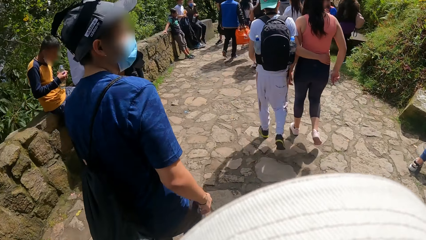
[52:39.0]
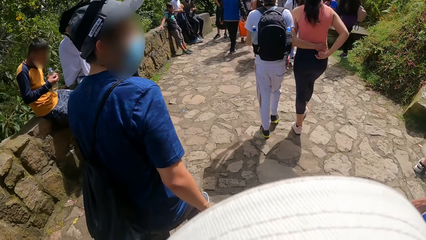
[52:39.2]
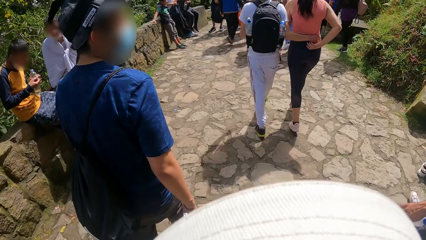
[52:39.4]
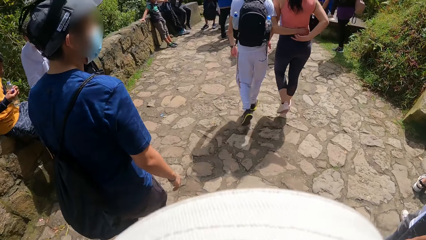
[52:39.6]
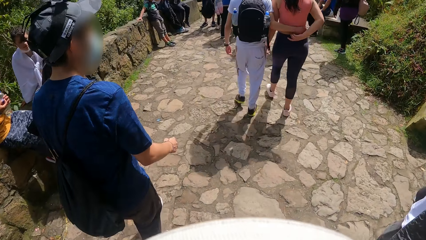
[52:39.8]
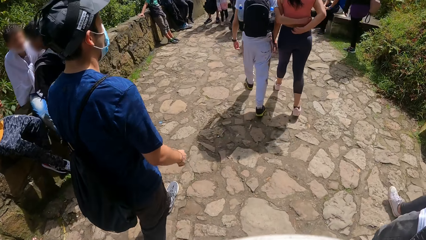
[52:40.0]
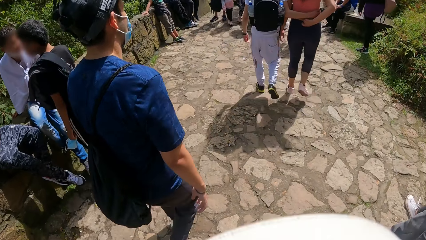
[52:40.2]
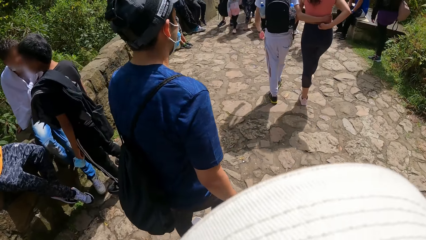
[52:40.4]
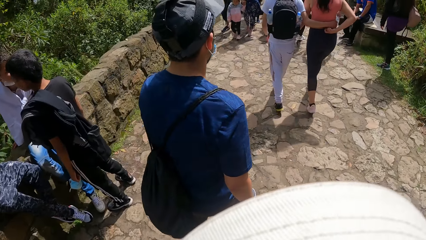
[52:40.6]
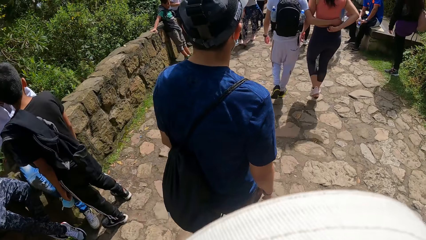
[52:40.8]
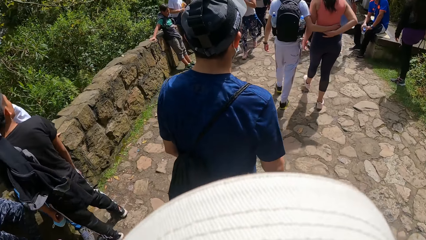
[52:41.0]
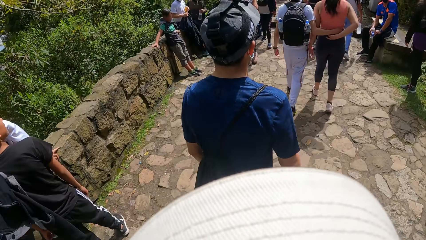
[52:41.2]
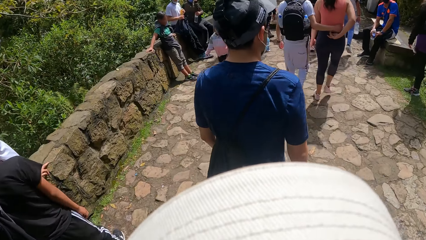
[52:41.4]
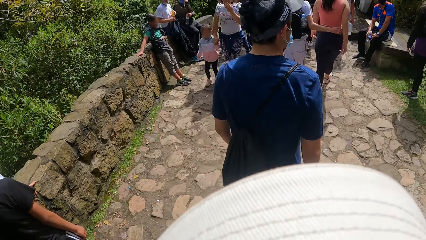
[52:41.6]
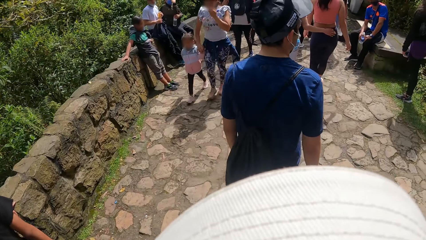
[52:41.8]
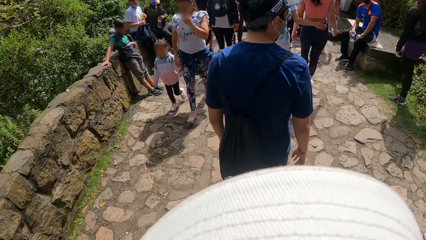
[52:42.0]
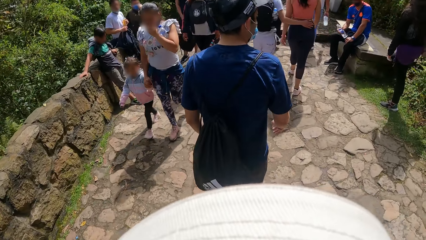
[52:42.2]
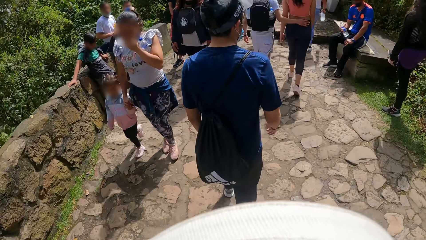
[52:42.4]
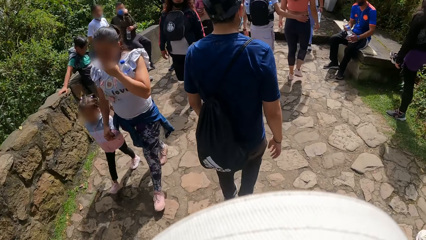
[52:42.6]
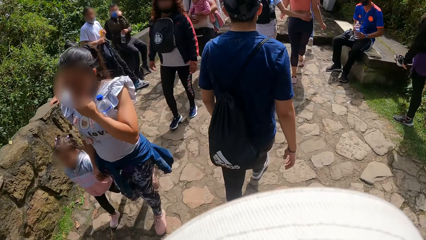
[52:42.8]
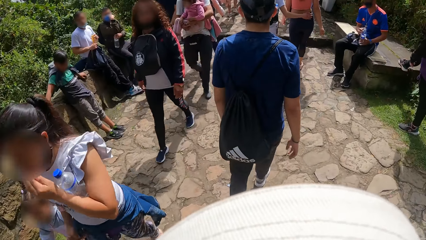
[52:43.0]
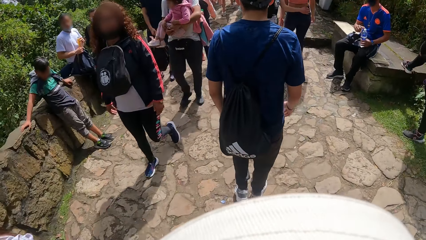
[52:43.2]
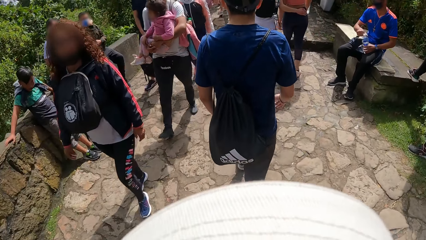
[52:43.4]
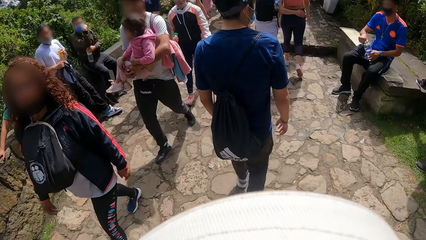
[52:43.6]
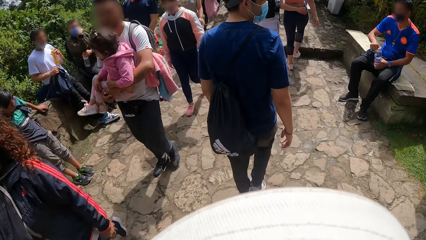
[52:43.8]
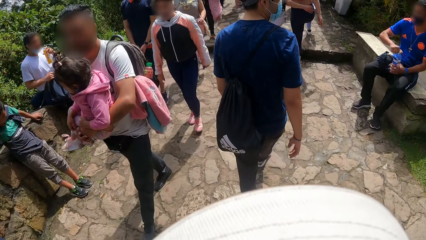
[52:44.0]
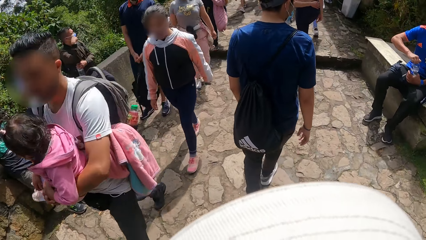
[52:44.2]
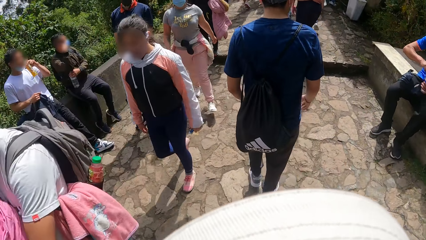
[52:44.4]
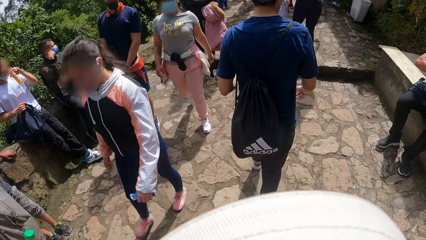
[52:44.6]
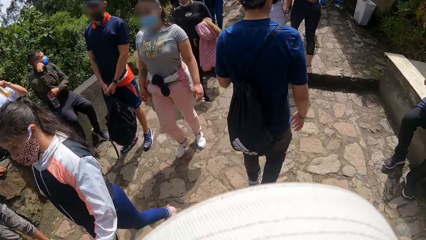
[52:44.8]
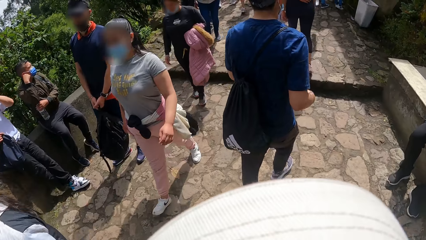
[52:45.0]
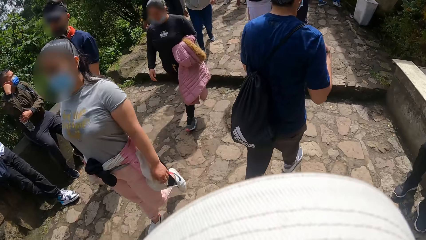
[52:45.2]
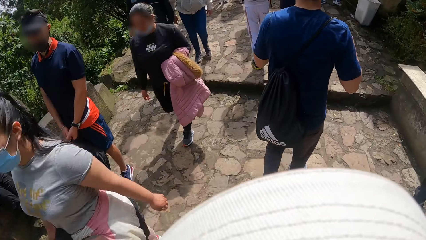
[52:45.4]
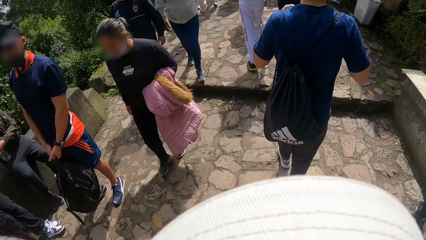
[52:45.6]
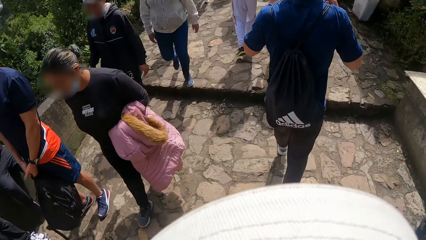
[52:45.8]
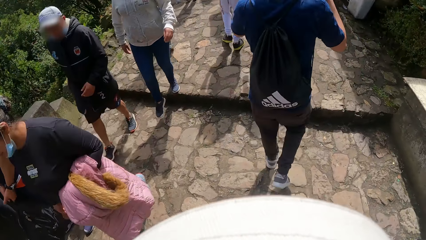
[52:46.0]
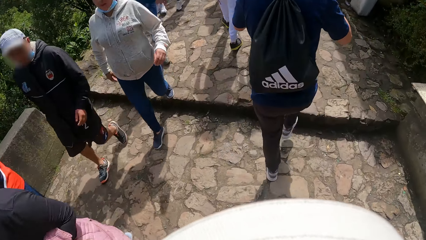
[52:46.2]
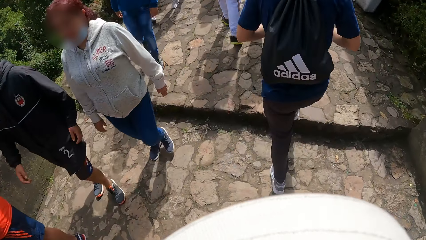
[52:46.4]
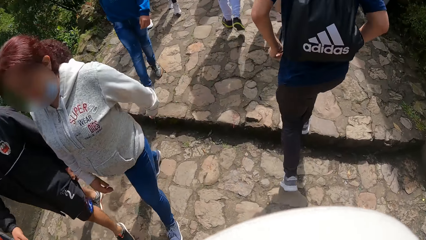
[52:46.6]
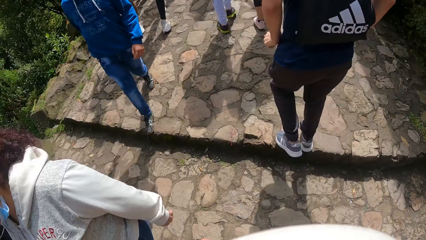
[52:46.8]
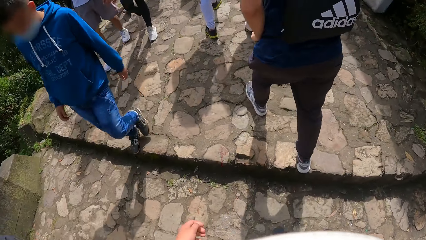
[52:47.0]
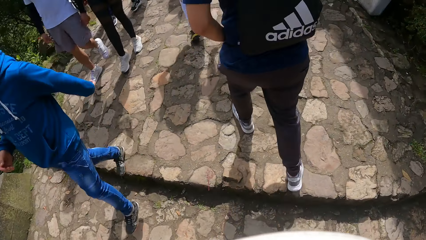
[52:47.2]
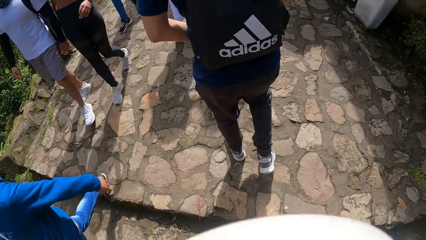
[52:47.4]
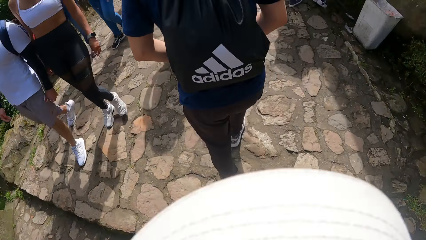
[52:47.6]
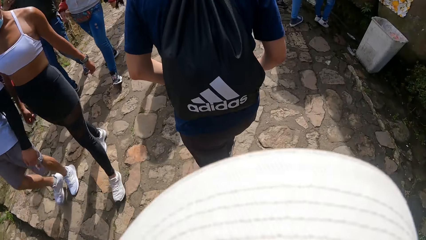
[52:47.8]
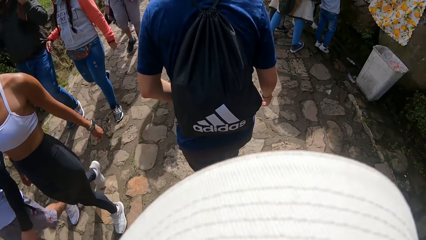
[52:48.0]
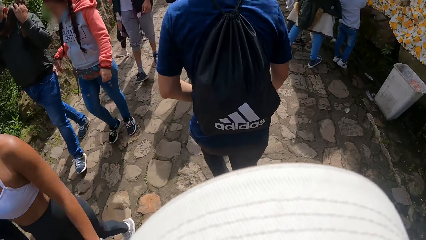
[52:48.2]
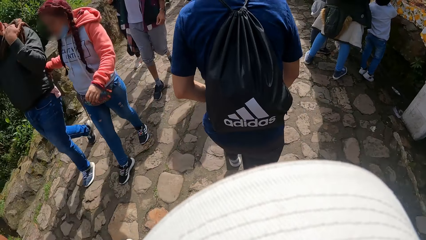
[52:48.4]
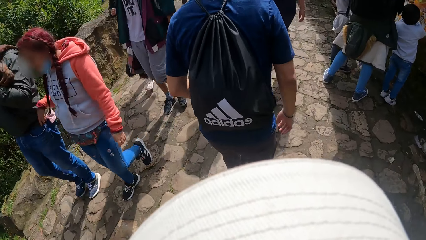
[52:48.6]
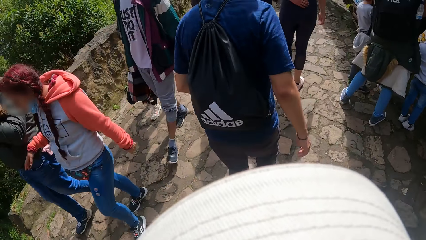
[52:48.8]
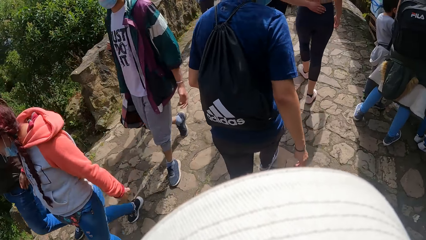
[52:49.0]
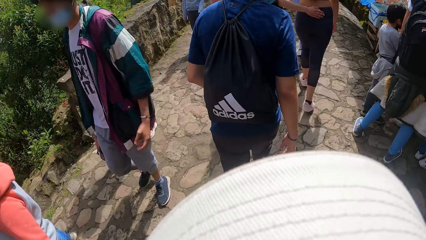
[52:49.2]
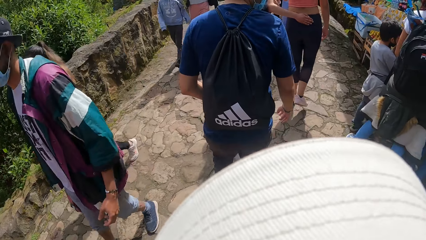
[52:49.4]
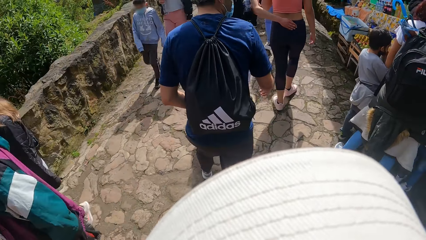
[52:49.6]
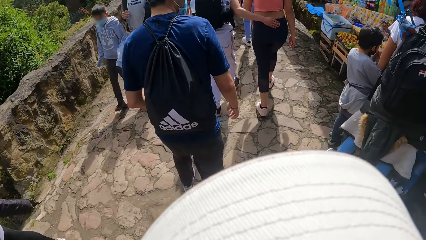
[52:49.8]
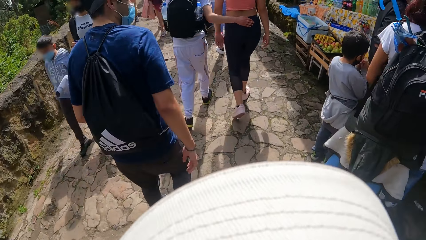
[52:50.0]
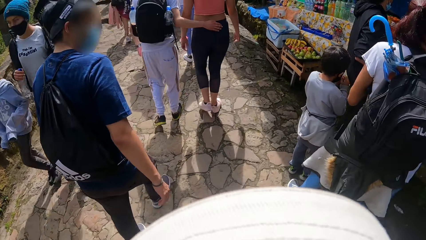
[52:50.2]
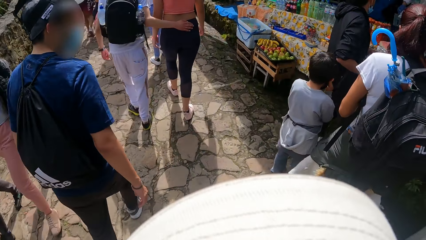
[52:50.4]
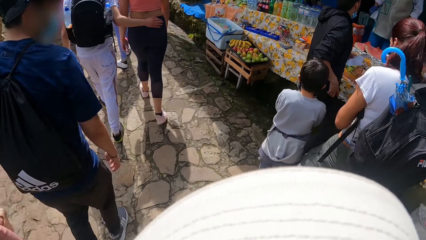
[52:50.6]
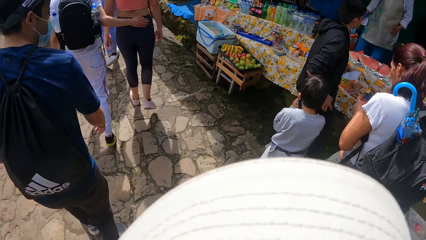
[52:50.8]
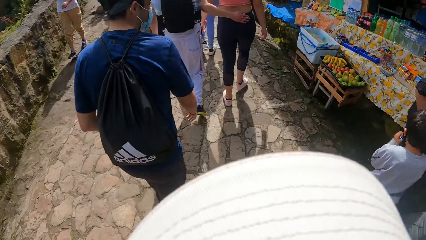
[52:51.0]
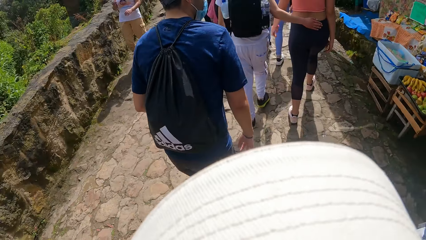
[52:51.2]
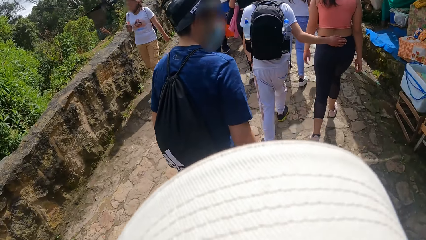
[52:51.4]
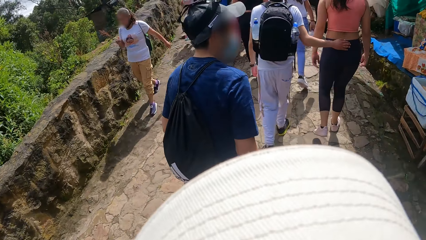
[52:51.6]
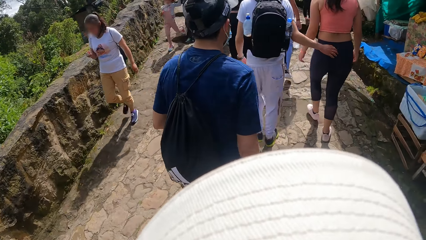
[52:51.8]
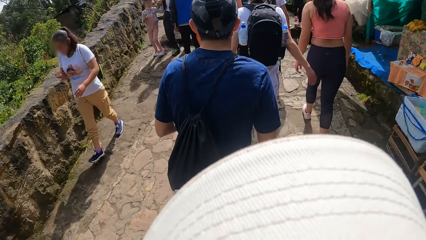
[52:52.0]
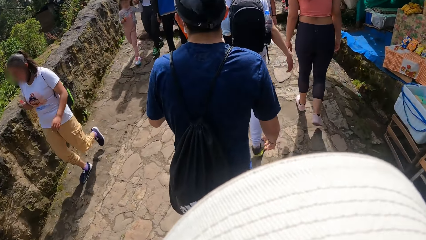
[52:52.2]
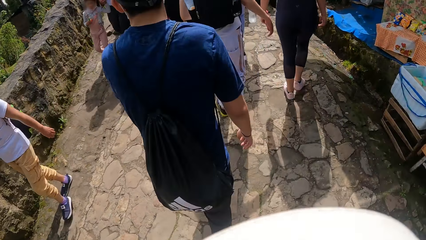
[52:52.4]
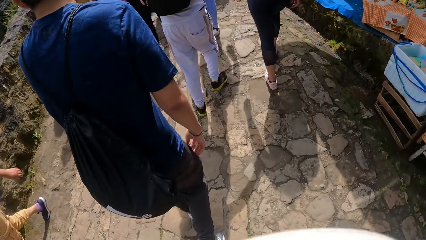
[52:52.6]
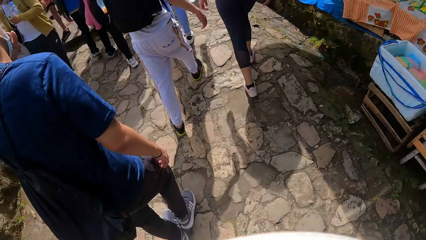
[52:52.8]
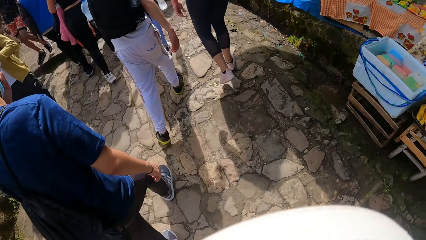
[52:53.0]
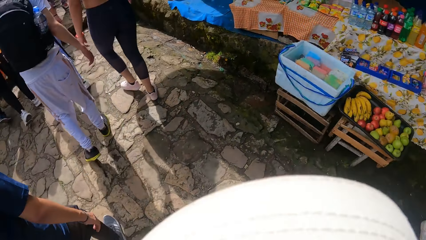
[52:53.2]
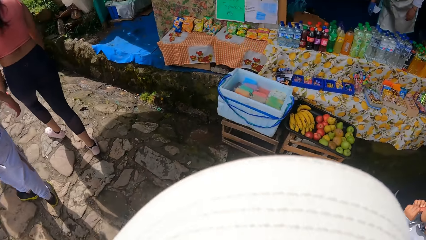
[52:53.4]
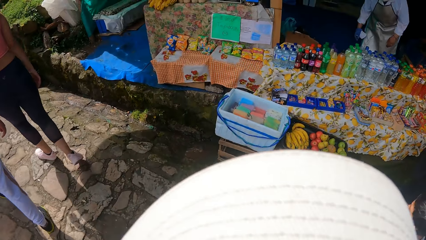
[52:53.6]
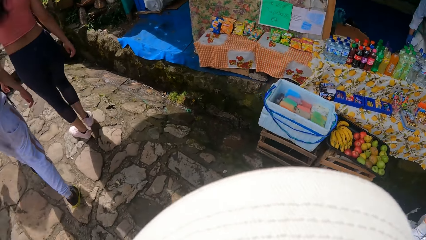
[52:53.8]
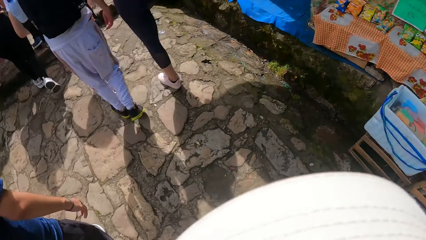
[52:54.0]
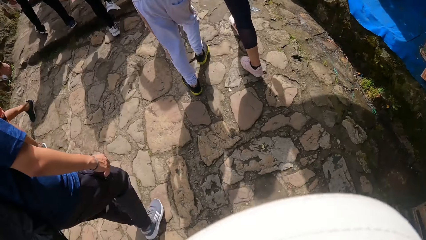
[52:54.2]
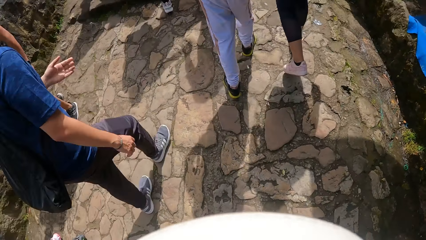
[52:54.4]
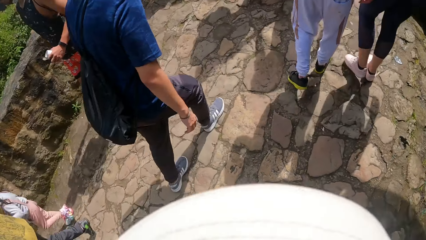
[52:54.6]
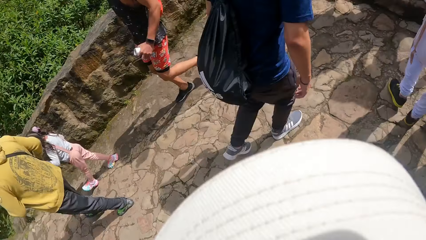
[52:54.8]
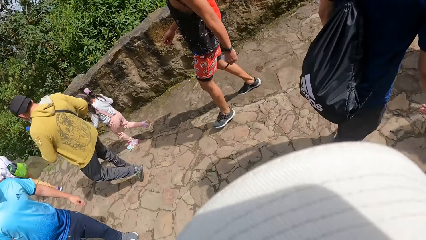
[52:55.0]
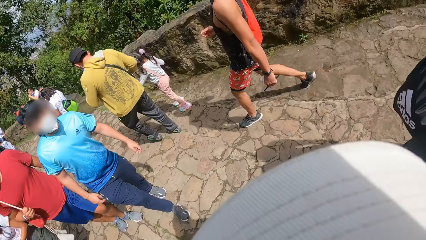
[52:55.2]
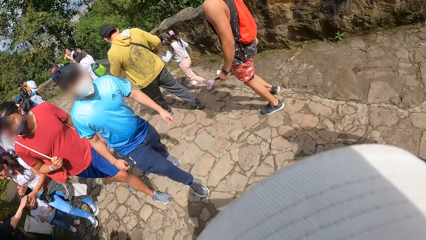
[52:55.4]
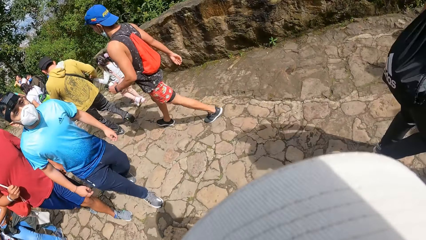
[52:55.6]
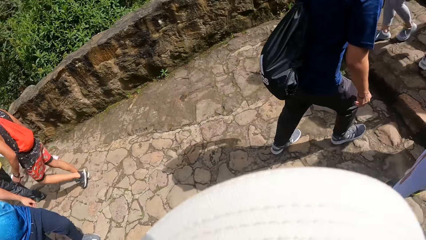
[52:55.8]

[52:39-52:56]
The camera wearer climbs up the stairs. They walk forward on a pathway. They look around.
